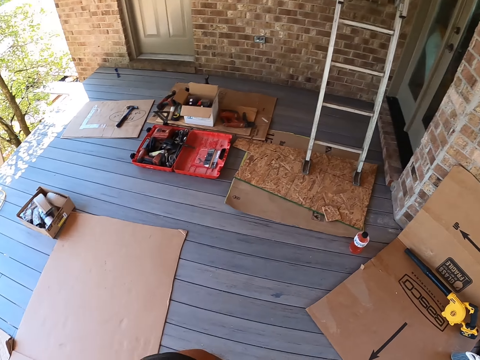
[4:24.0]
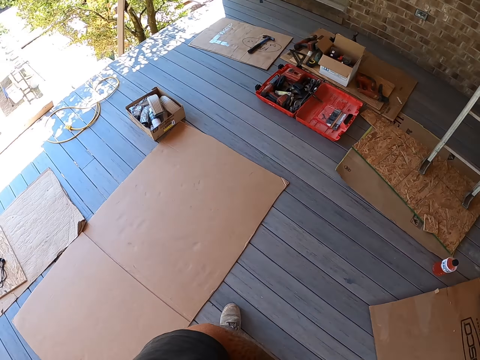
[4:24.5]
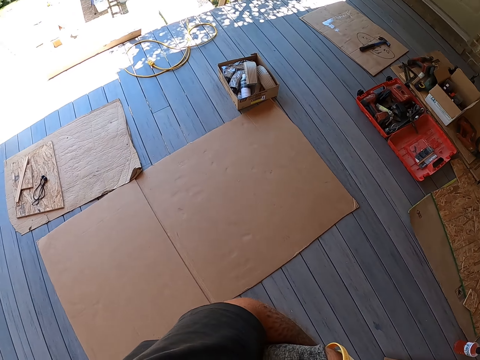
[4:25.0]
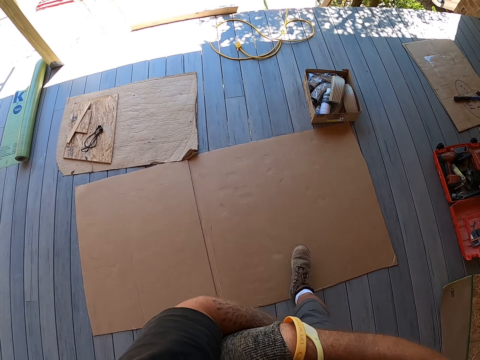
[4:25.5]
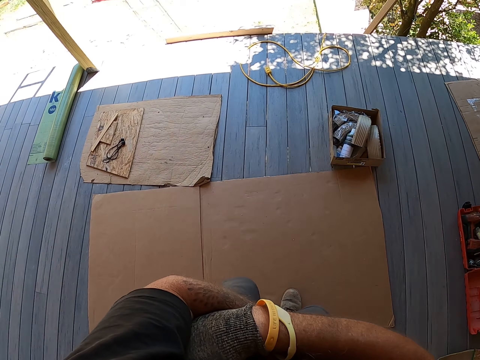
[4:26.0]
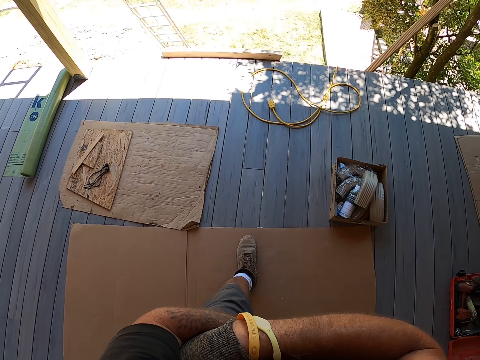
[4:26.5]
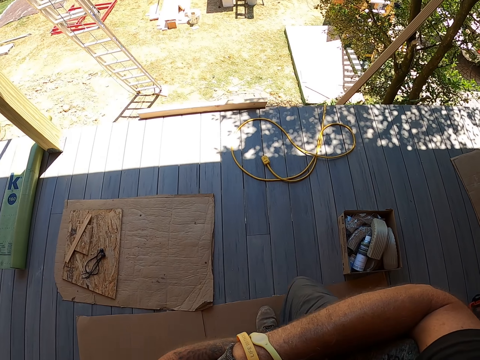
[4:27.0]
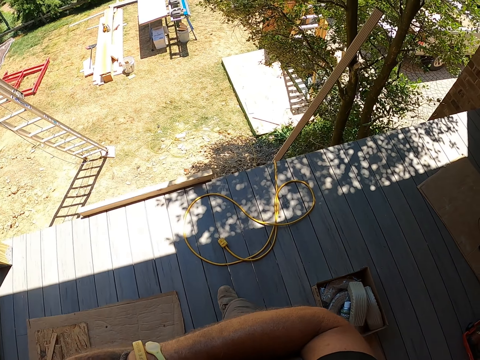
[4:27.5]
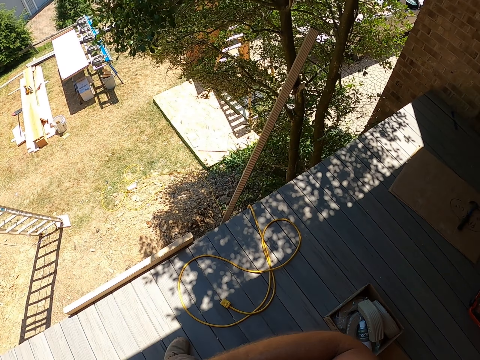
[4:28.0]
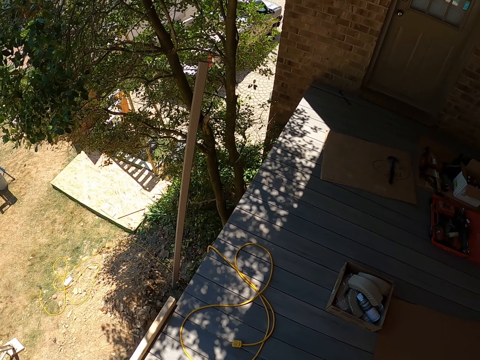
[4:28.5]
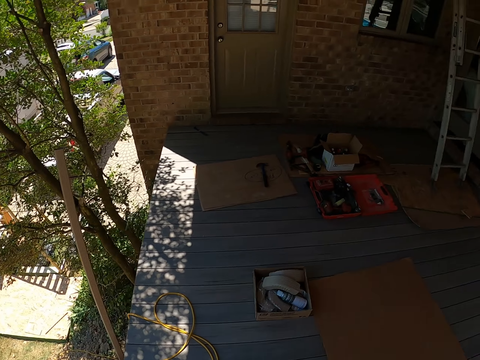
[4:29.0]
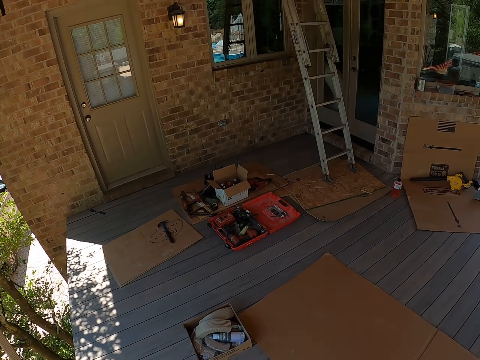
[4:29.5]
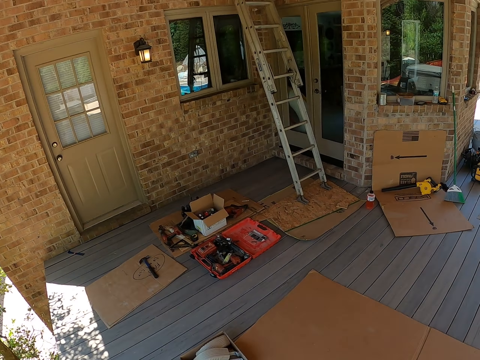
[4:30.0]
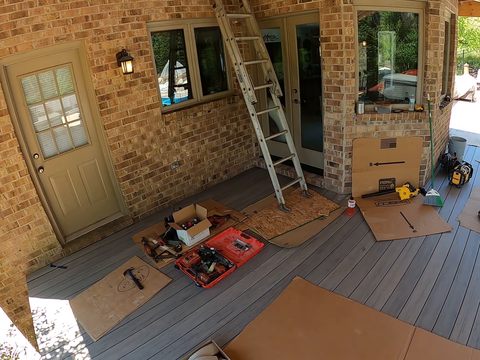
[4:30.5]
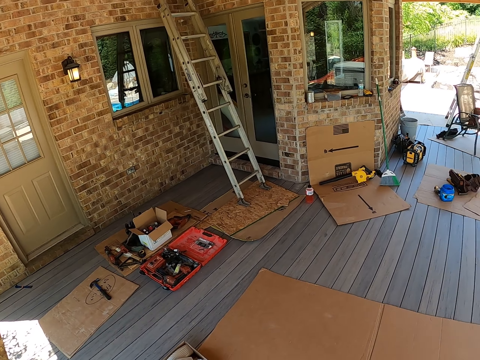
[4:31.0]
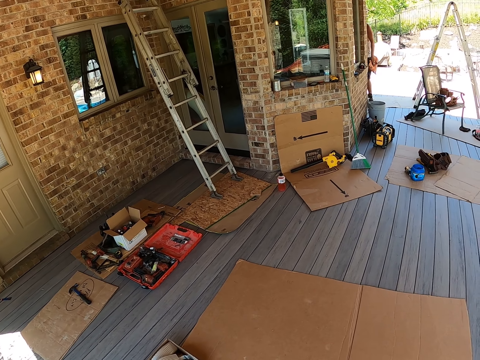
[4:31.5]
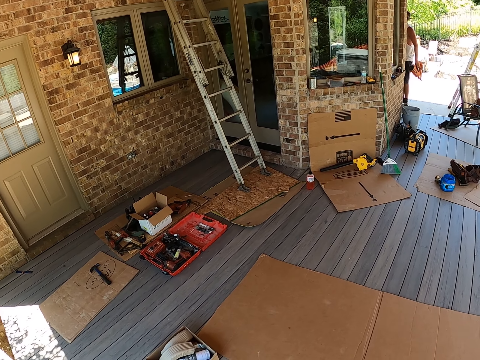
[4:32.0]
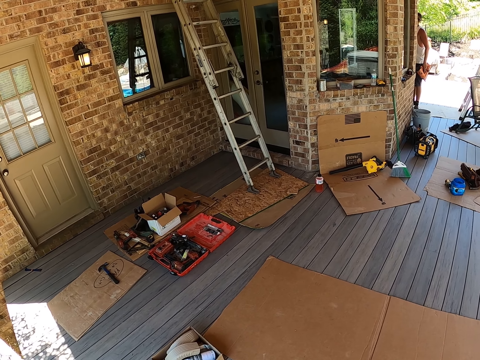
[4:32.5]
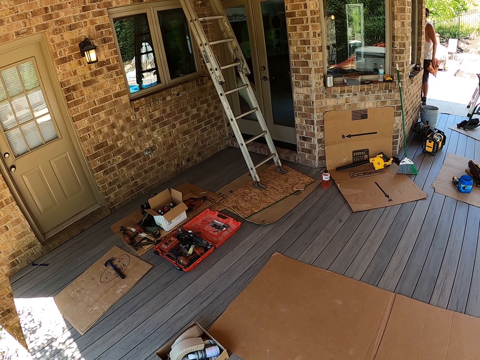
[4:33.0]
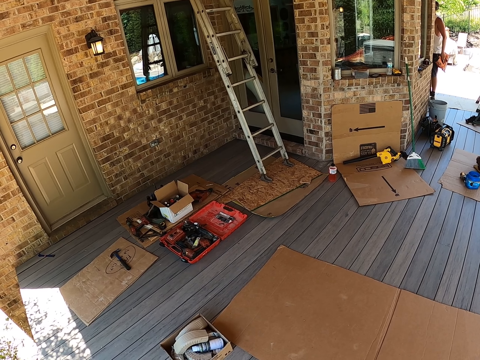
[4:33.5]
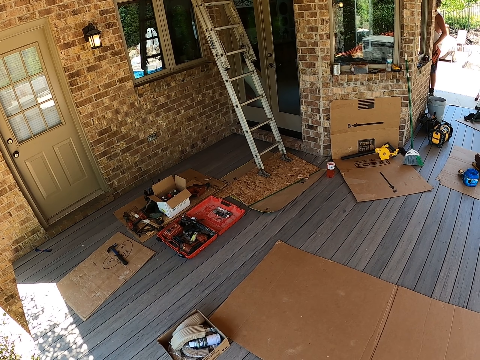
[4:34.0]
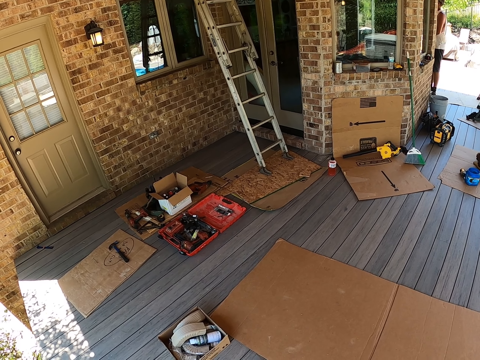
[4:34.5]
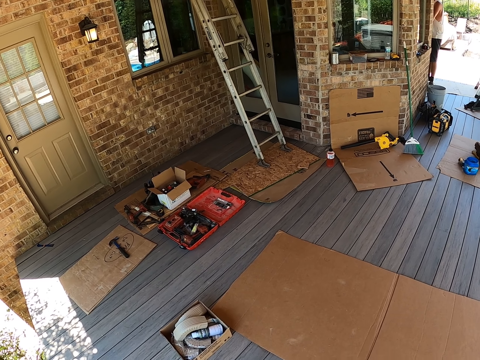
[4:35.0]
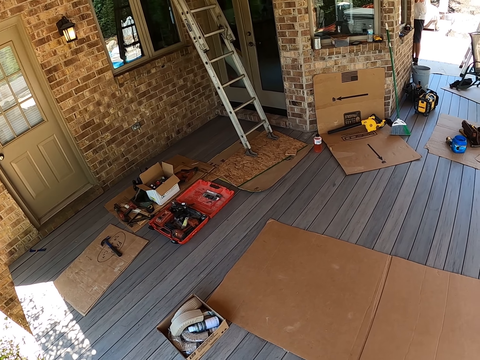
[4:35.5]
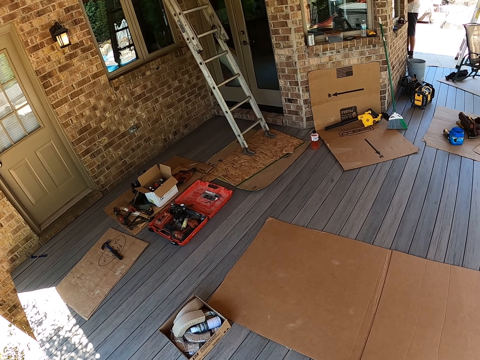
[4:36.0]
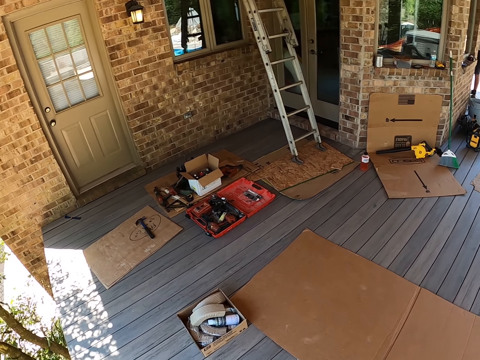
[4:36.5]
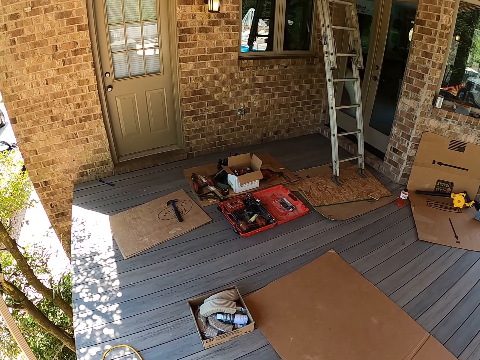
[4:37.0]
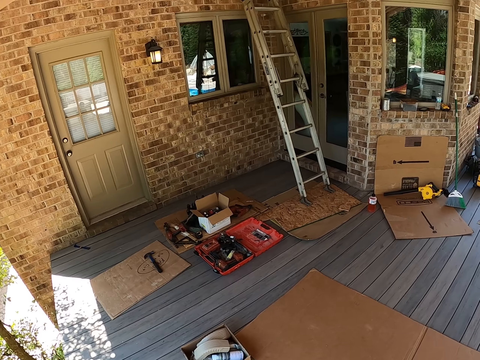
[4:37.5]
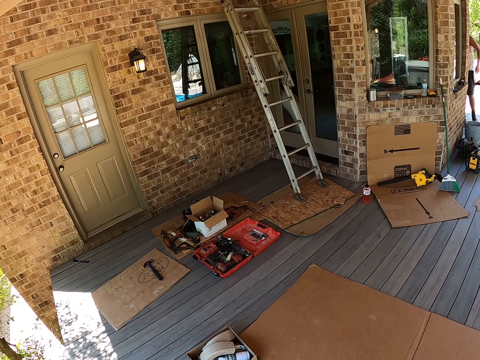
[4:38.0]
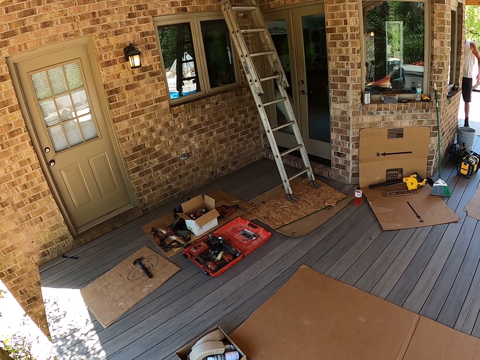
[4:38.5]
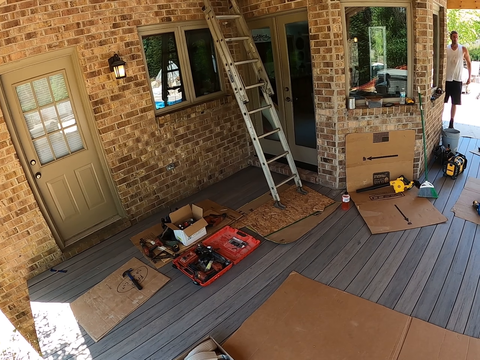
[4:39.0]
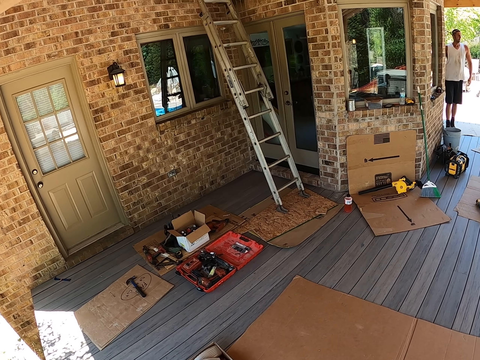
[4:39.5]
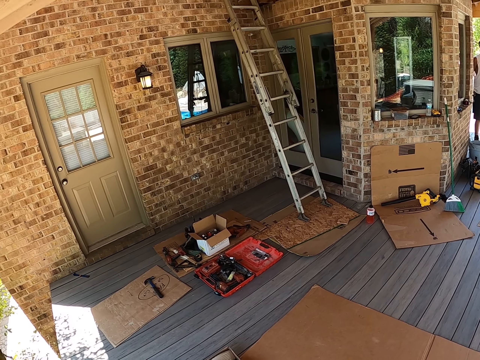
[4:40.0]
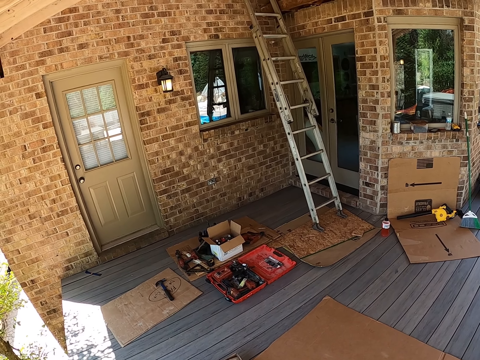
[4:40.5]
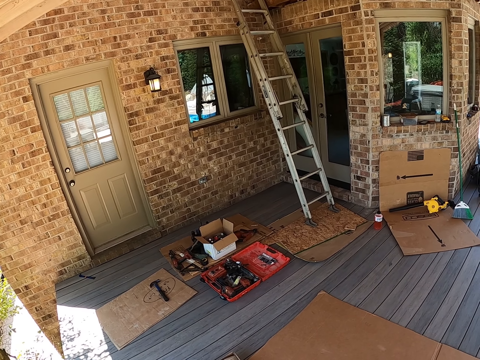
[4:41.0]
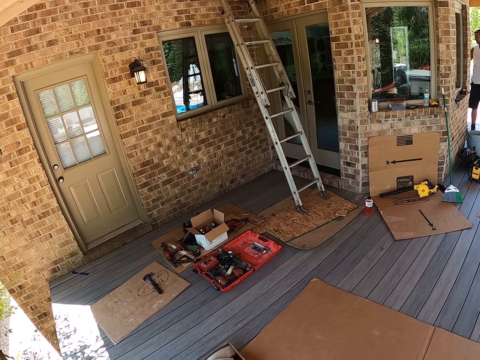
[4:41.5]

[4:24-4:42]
The camera wearer walks around the building. They look around. A person walks at the site.

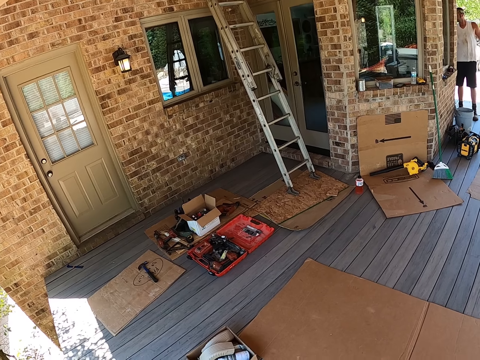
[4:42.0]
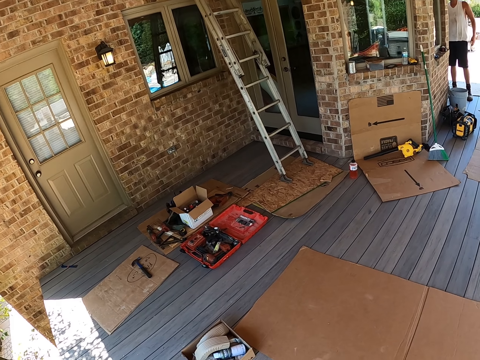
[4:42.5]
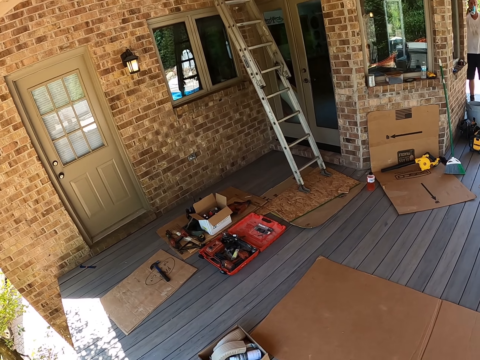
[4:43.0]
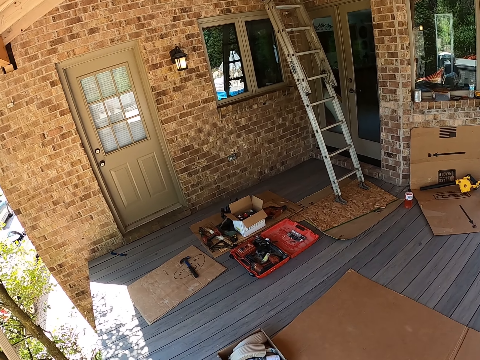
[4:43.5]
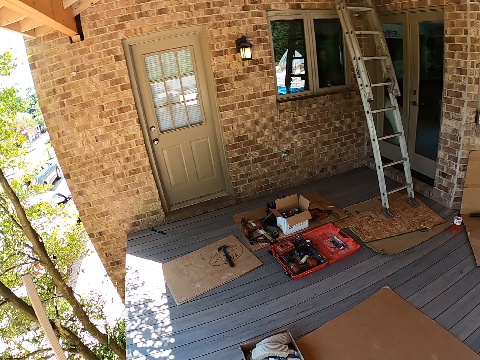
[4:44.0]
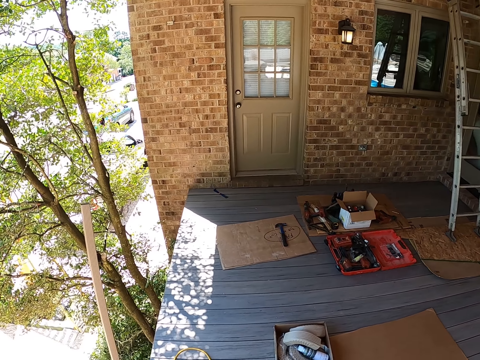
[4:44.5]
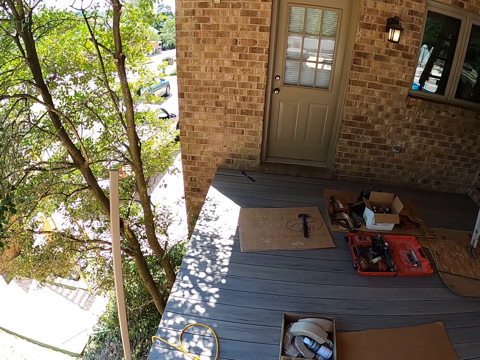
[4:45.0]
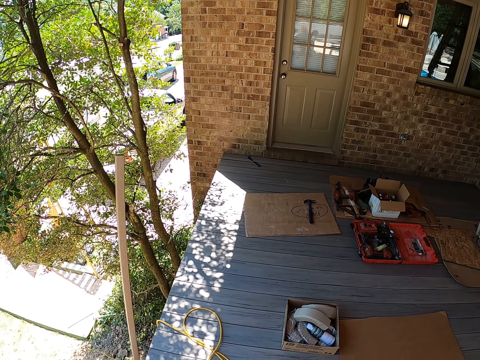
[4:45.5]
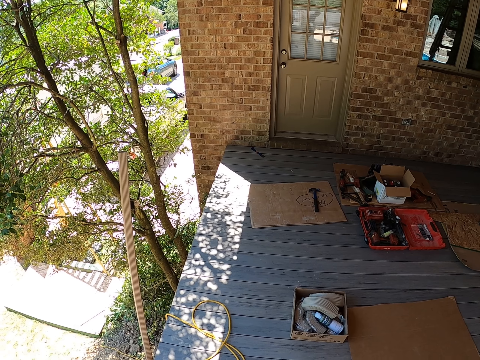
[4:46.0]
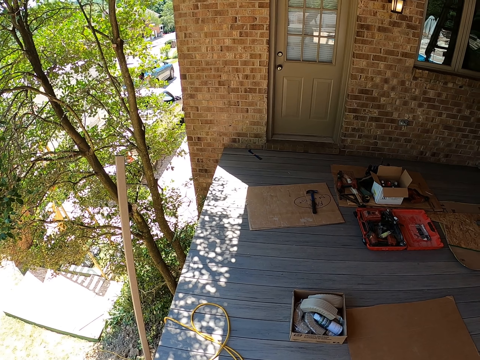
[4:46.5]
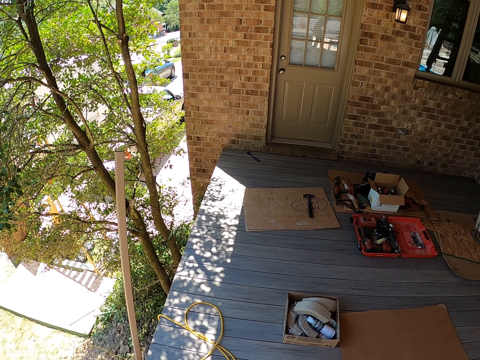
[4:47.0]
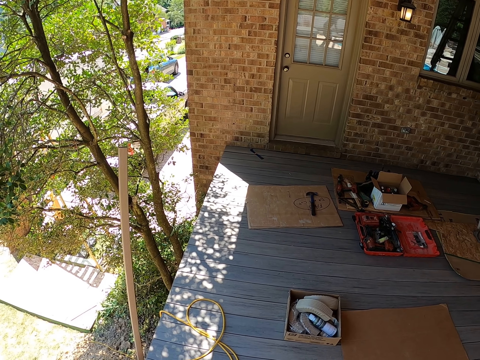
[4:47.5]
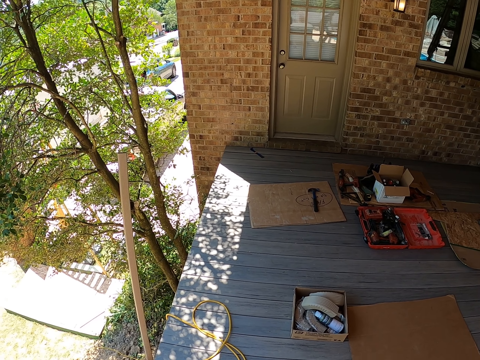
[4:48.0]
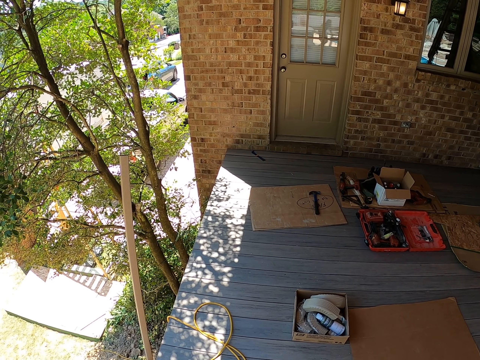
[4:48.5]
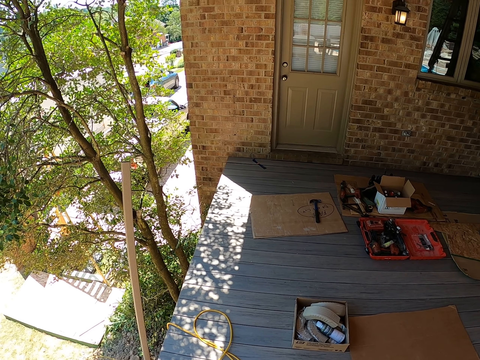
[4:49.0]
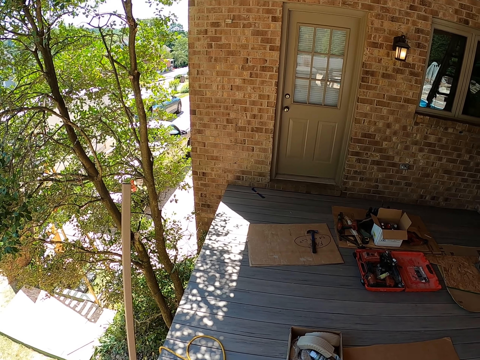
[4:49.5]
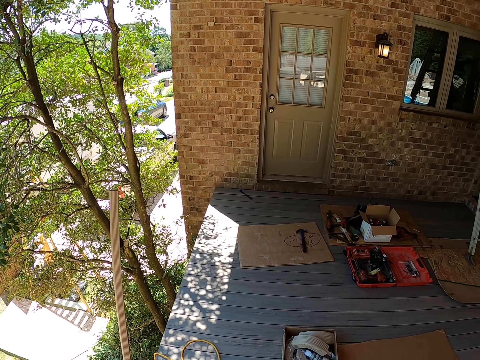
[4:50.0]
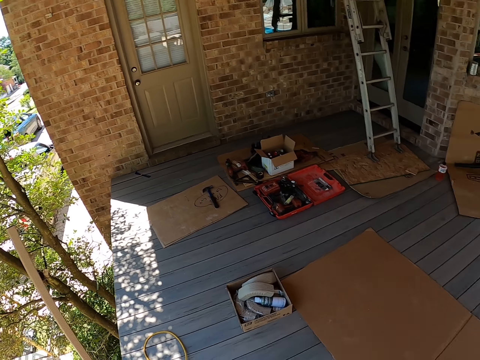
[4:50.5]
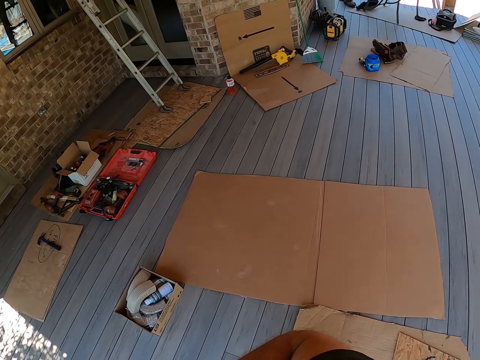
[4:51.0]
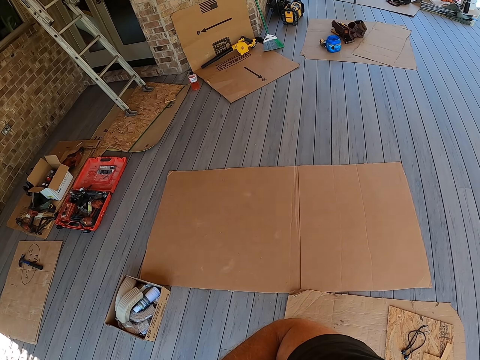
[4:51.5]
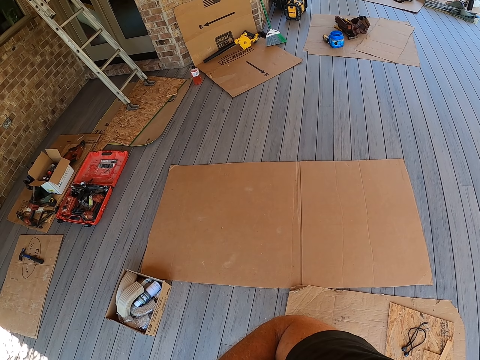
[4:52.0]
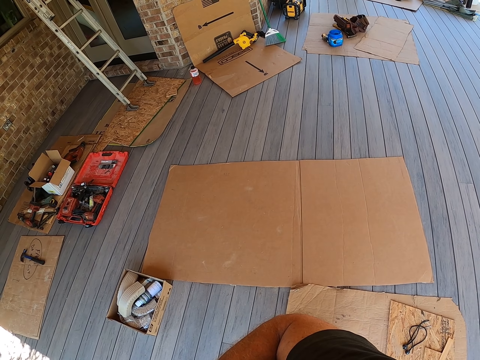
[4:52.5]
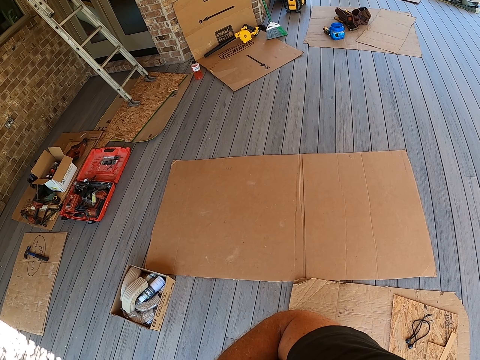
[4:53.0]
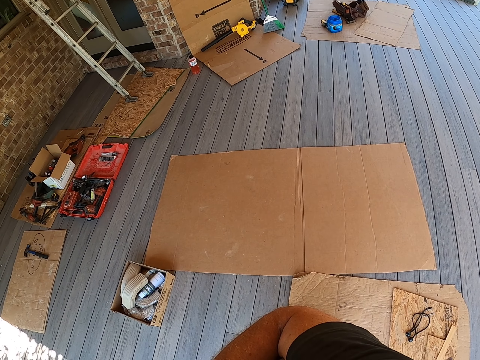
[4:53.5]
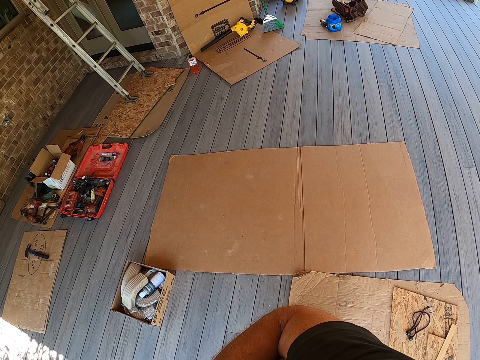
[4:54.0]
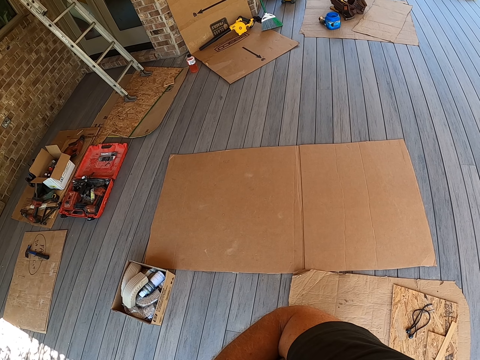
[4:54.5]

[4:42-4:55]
The camera wearer looks around the site.
